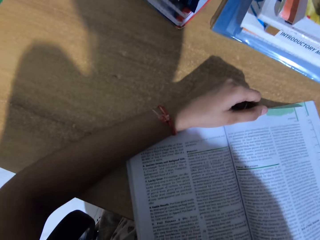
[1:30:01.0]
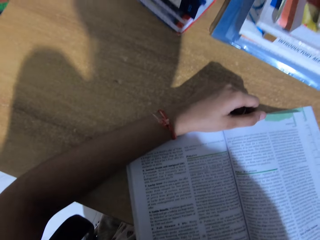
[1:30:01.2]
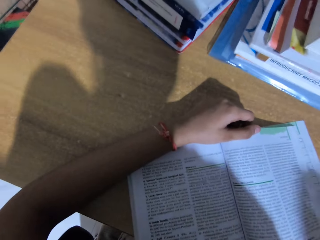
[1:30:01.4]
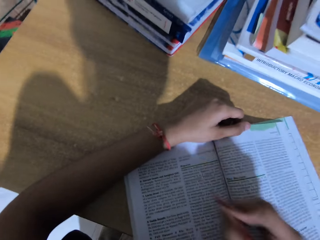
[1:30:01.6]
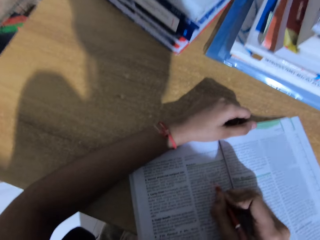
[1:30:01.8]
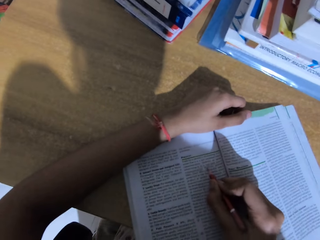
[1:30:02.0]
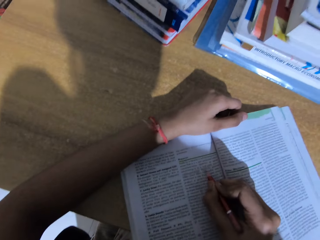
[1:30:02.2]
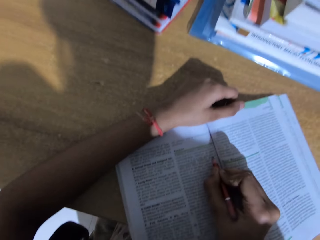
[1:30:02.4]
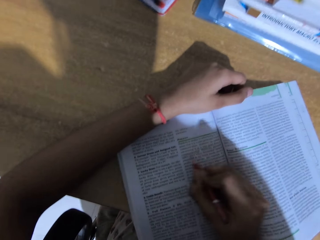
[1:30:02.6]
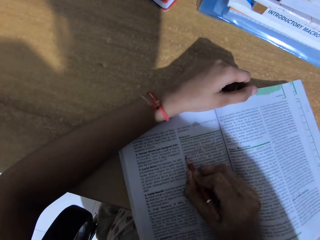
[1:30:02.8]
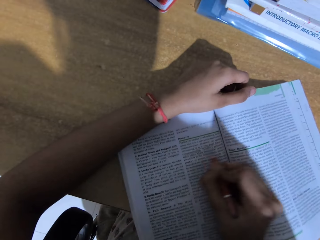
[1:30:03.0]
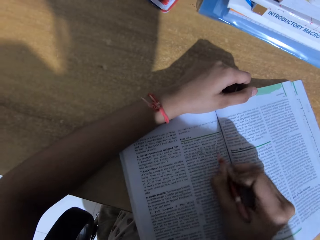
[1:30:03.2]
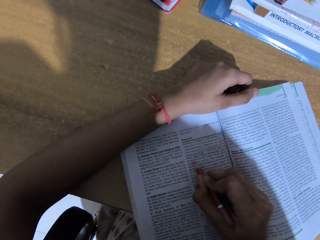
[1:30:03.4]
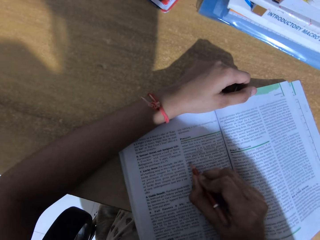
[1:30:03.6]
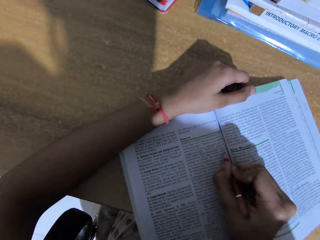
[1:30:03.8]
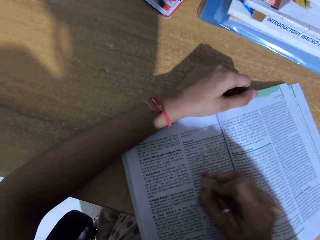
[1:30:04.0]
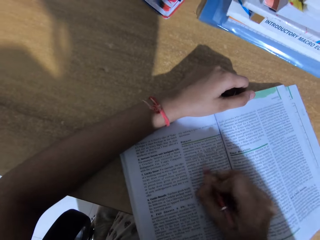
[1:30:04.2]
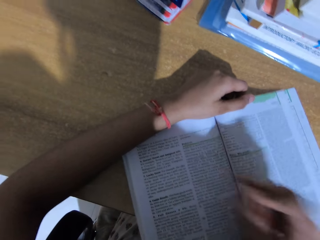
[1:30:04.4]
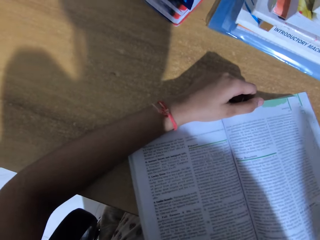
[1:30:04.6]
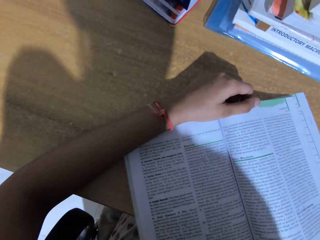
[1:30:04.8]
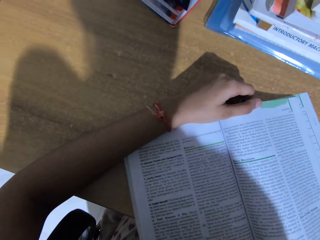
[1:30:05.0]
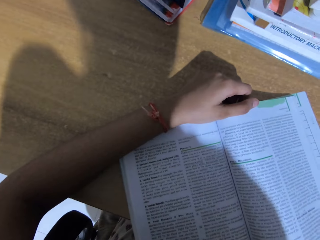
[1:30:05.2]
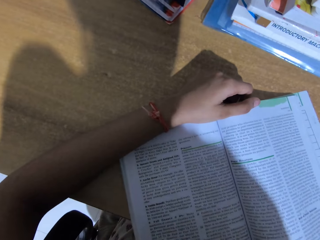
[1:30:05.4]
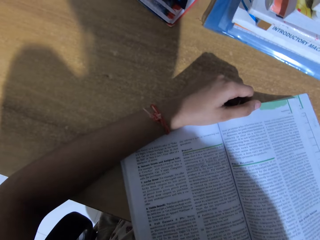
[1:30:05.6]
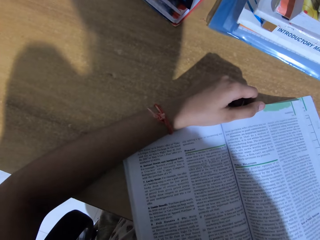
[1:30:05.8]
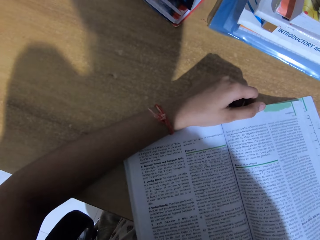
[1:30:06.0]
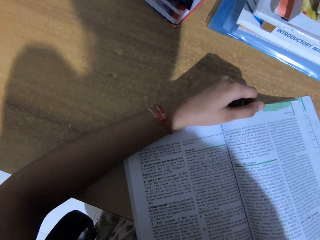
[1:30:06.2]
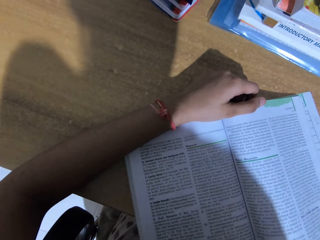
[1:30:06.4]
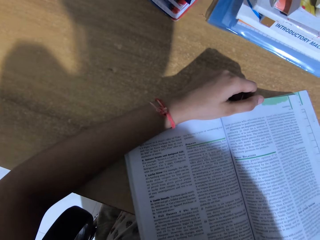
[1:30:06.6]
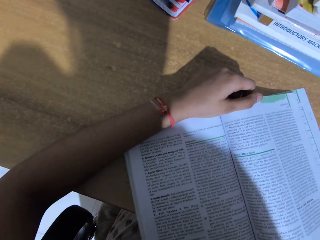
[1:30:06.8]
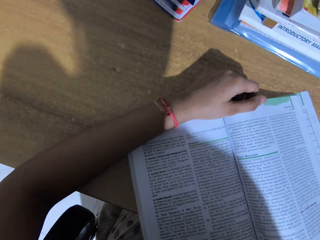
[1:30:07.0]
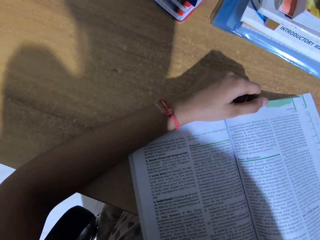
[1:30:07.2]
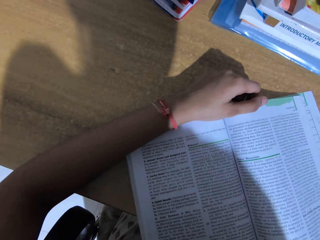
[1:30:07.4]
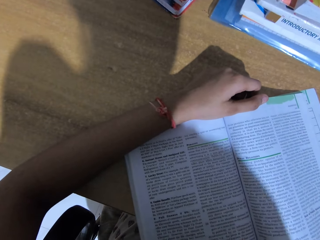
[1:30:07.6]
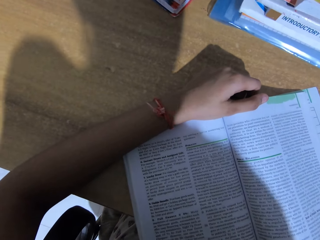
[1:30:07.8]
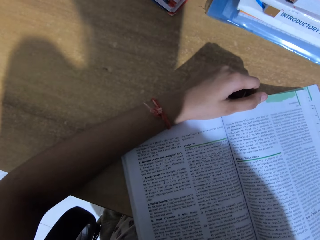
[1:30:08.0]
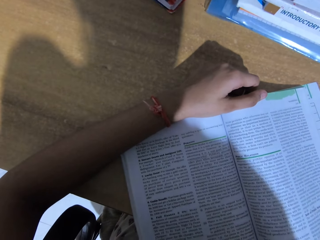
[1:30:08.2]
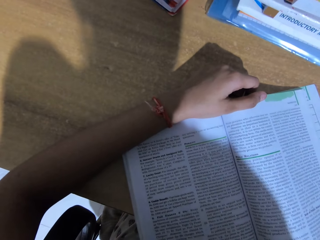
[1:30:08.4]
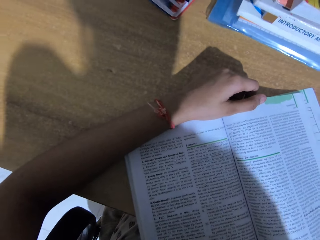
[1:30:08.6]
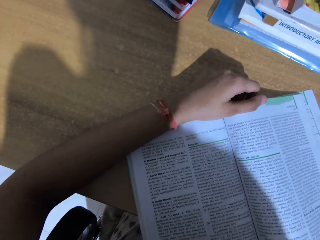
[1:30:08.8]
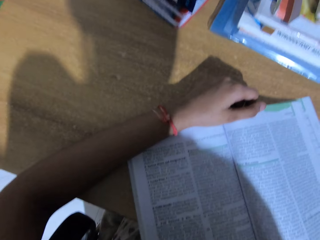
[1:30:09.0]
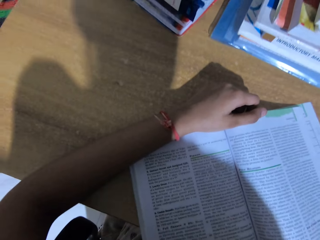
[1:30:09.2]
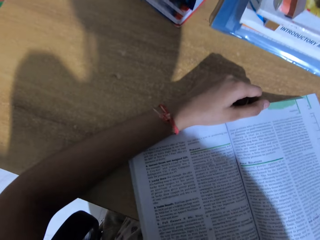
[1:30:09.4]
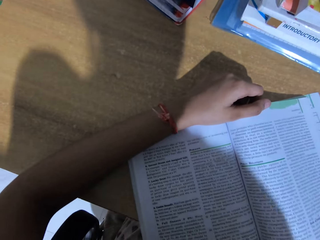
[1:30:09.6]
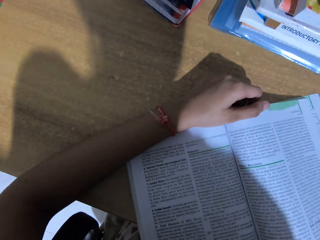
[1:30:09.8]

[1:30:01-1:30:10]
The camera wearer underlines on the book. They read the book.

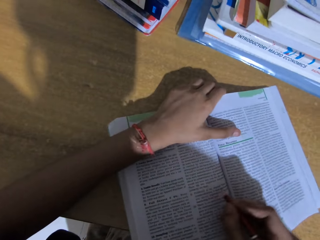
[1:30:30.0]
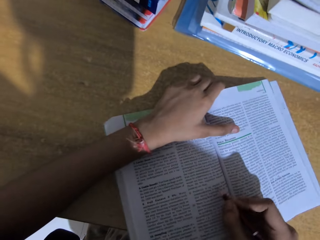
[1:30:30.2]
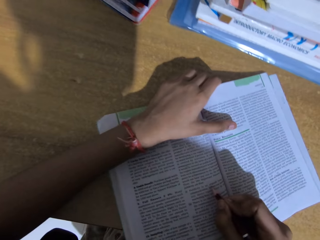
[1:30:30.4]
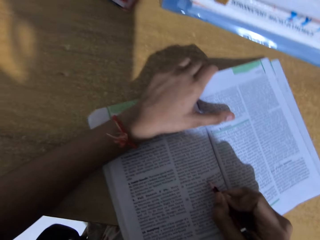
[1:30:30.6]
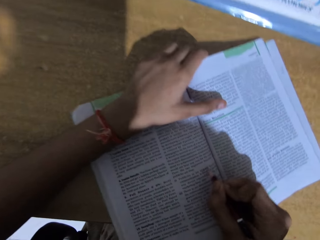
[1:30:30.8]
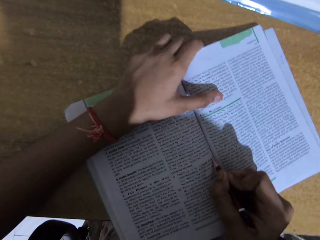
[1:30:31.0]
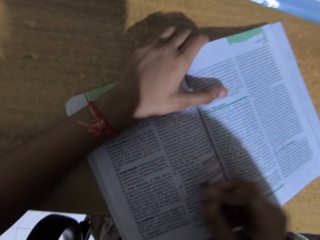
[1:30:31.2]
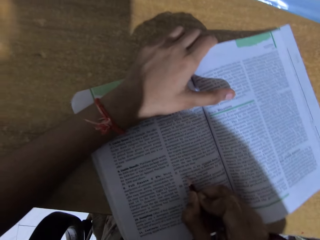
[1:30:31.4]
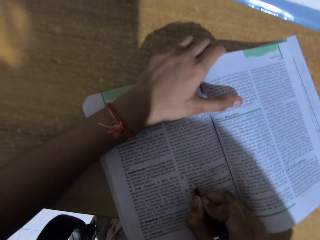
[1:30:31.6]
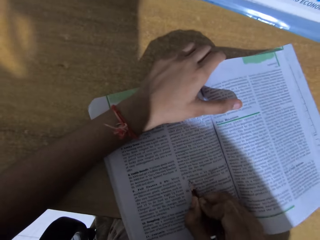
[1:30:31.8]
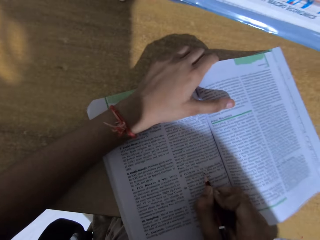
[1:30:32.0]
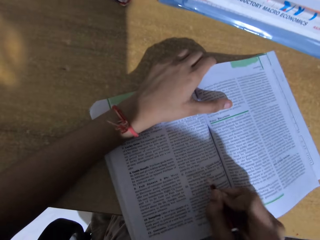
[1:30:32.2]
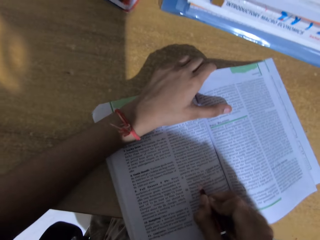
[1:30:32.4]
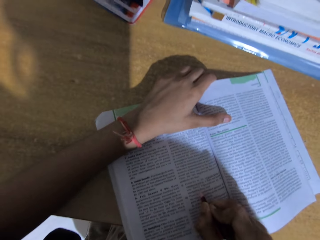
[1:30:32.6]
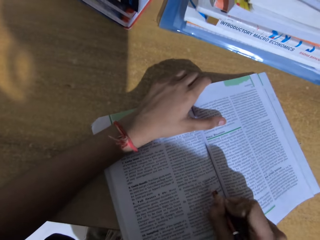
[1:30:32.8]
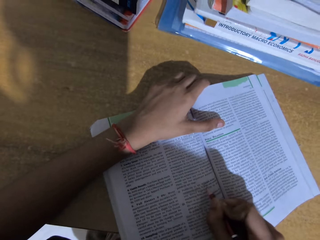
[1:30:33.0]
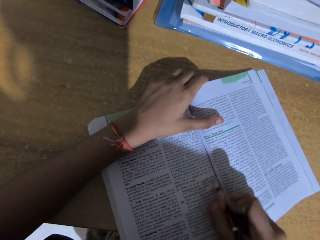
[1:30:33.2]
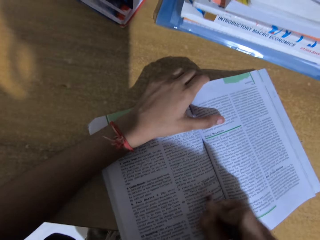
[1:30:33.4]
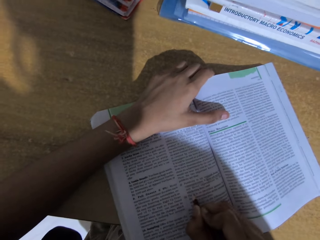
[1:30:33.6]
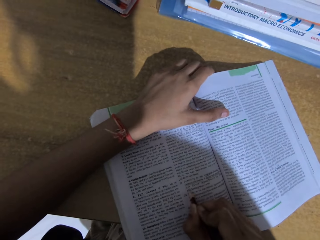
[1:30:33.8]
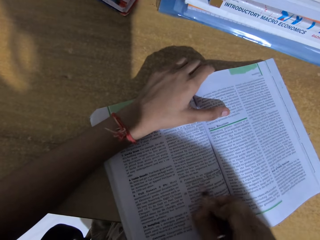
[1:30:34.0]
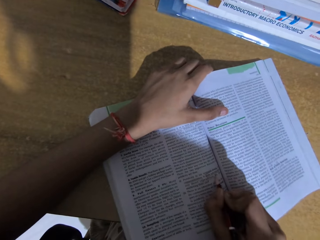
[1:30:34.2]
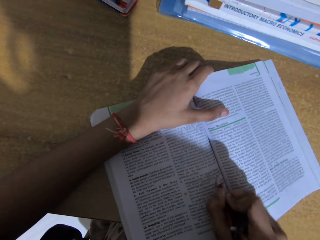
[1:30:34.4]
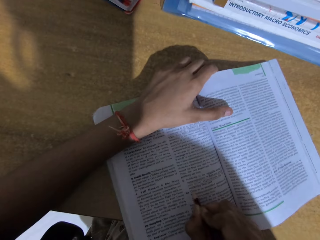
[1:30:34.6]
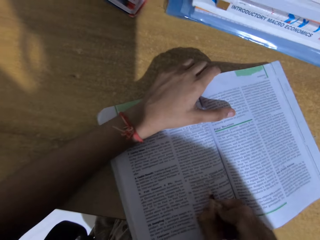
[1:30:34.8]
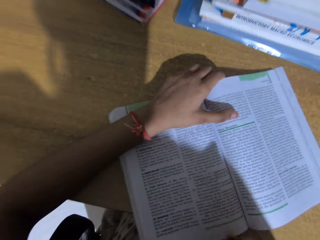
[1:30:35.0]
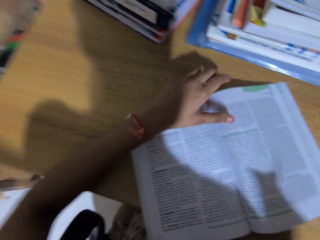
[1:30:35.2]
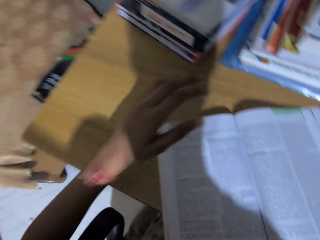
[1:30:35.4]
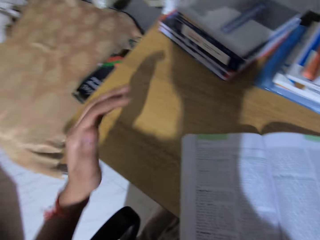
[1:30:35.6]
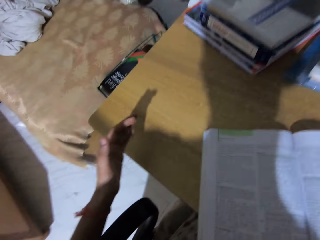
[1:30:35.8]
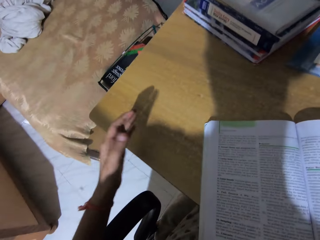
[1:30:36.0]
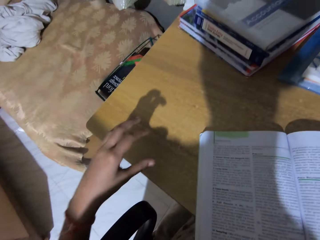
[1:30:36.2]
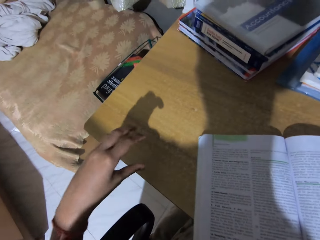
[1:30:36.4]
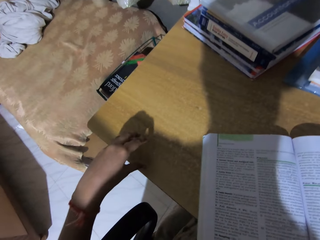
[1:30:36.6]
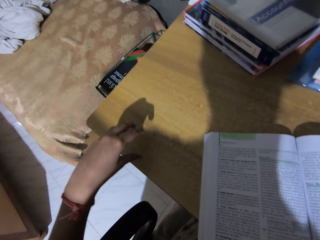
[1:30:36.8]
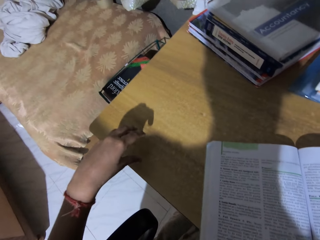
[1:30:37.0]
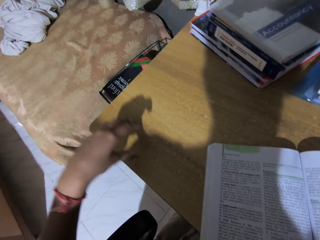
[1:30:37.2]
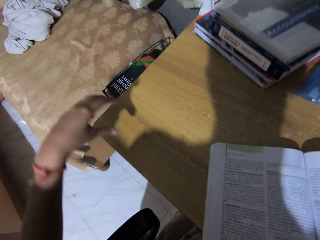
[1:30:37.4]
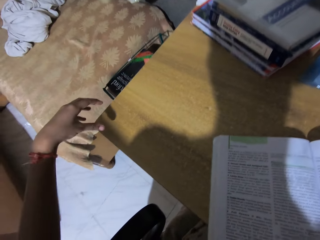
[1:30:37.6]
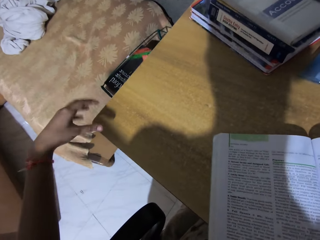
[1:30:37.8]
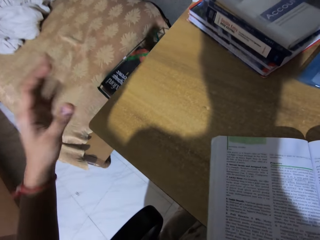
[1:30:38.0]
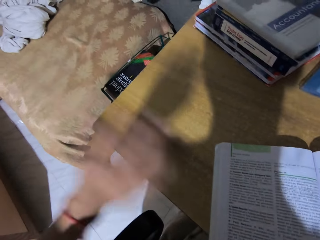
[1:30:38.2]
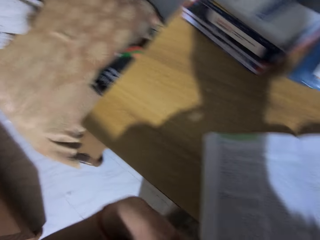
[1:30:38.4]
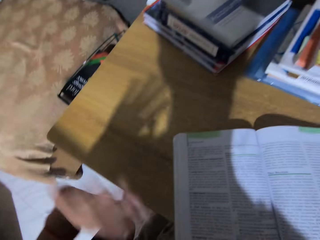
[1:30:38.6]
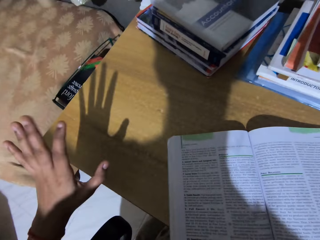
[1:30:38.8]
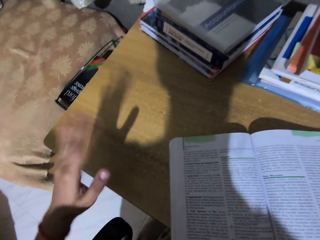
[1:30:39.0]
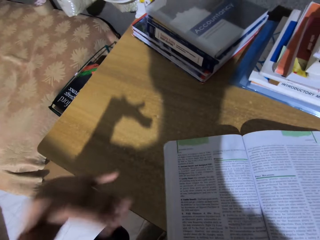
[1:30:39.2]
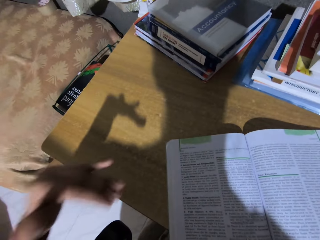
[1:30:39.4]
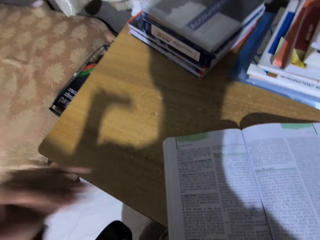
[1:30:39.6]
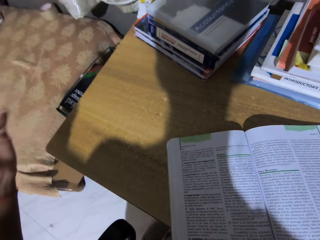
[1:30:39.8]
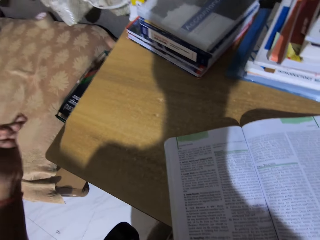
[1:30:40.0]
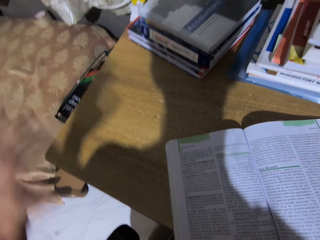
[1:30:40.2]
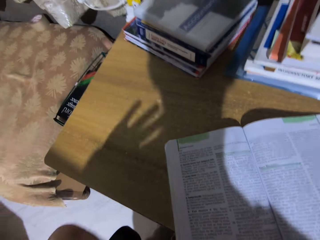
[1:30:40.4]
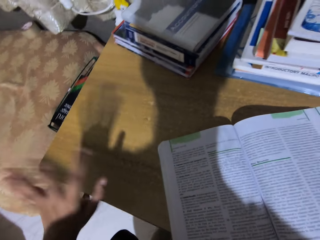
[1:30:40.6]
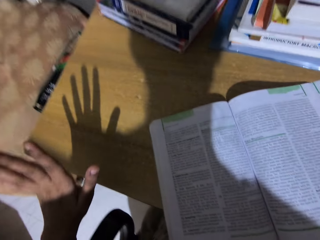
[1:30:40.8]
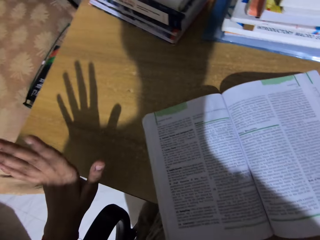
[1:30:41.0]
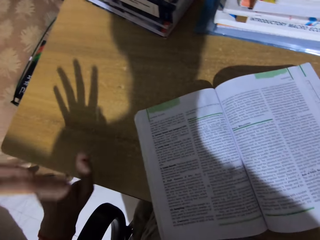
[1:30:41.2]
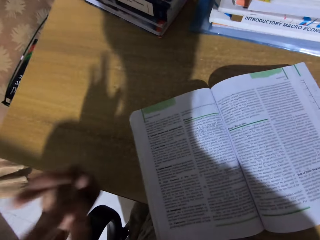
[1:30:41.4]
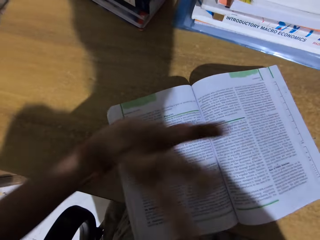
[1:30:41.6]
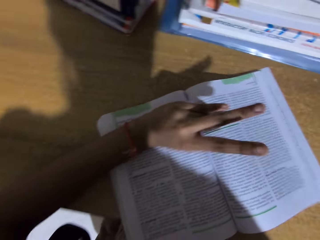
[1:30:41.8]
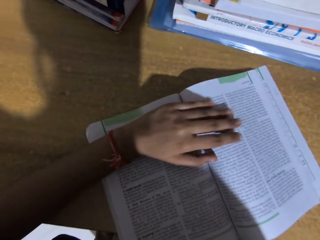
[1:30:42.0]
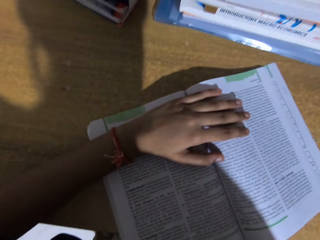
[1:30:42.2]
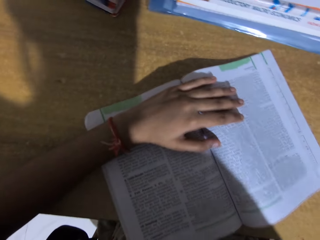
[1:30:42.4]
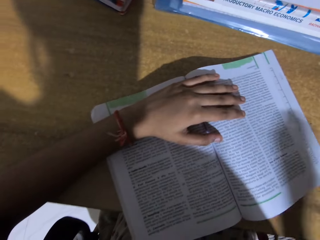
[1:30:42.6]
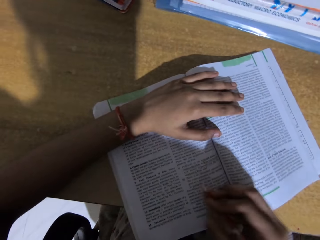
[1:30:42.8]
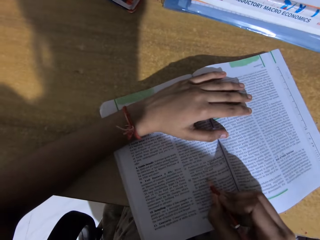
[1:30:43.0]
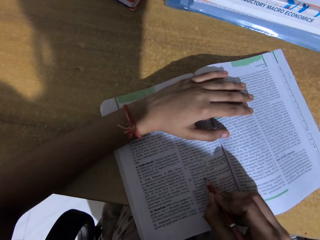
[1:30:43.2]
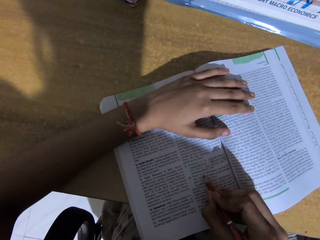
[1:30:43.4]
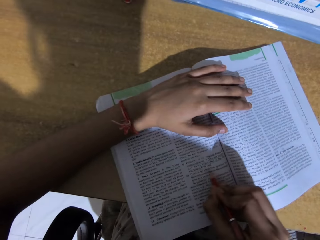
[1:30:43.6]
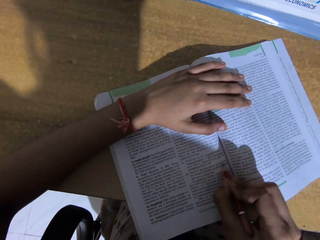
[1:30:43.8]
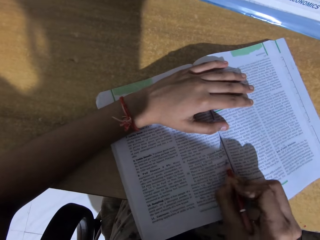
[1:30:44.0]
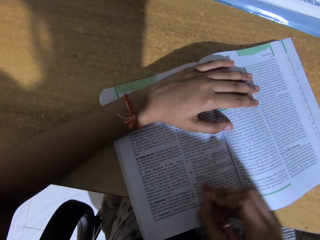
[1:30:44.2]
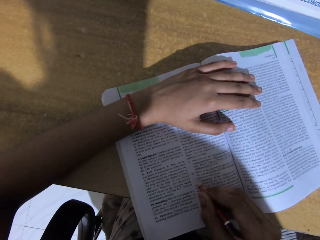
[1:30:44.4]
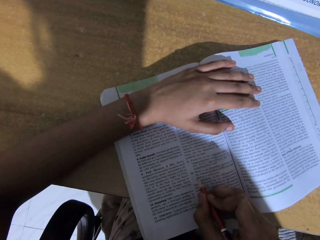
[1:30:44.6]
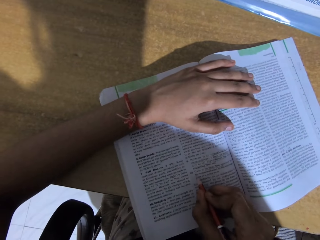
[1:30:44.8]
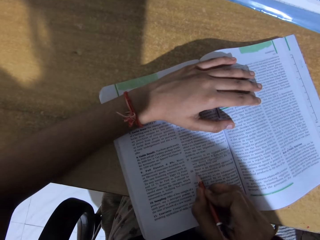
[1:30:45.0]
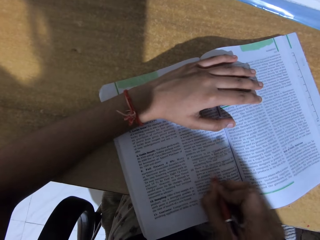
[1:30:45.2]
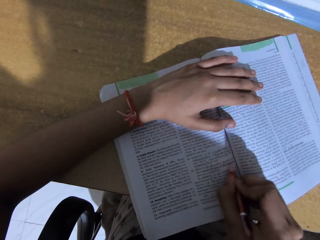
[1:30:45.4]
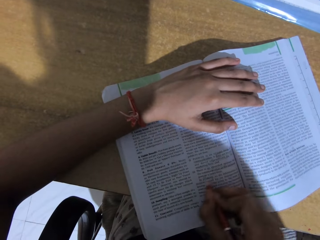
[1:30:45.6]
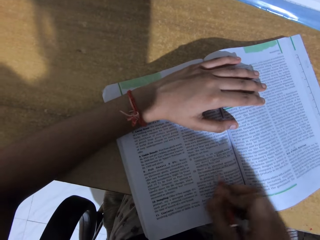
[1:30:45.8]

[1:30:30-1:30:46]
The camera wearer underlines on the book. They read the book. They gesture with their hand. They read the book. They place their hand on the book.
